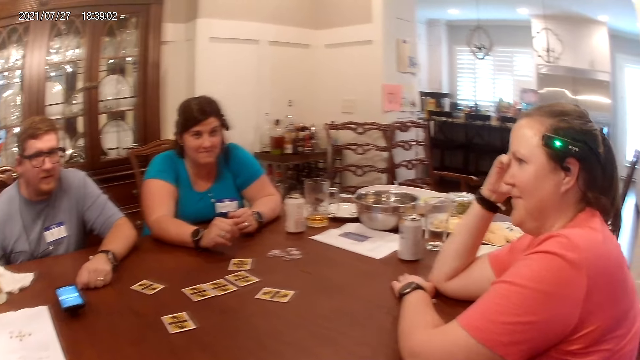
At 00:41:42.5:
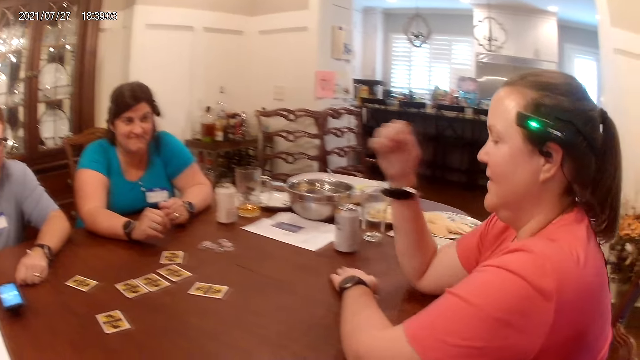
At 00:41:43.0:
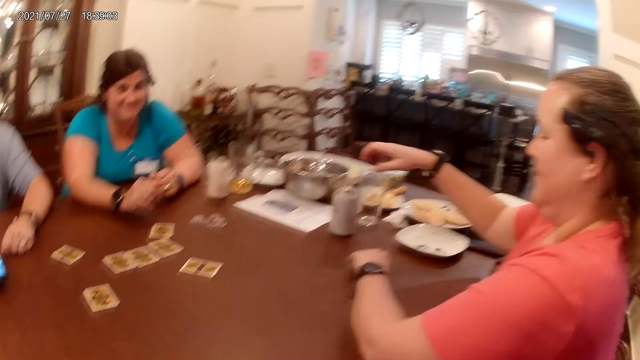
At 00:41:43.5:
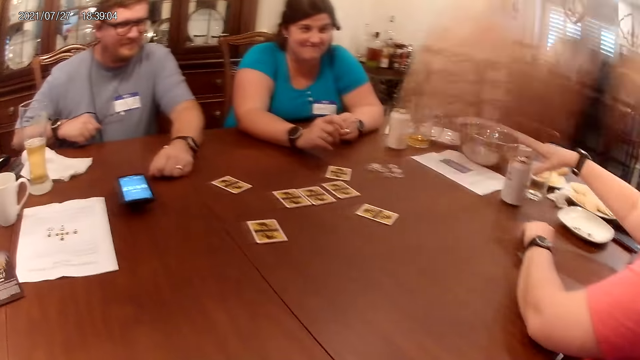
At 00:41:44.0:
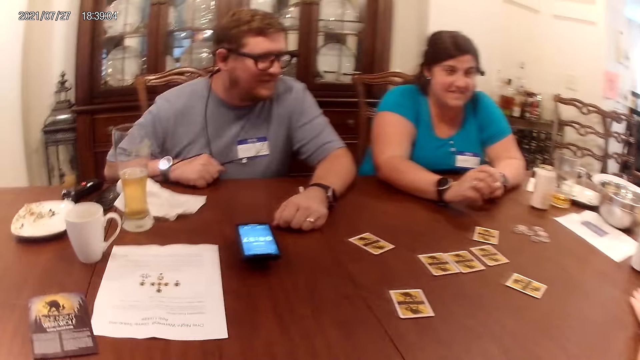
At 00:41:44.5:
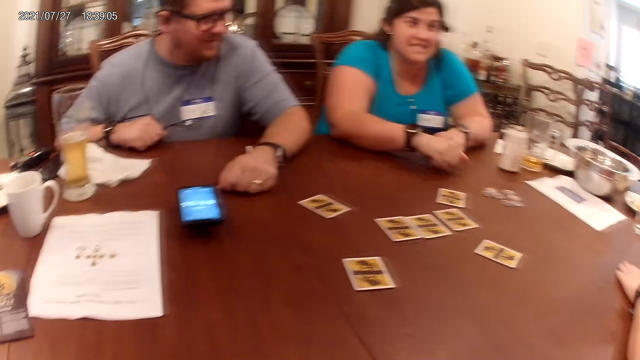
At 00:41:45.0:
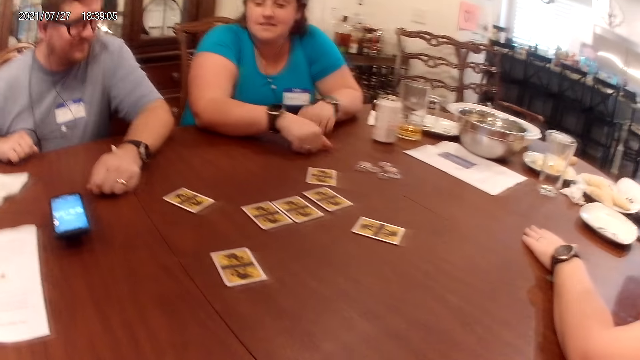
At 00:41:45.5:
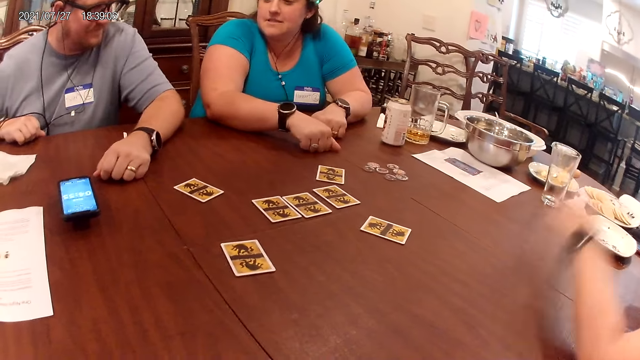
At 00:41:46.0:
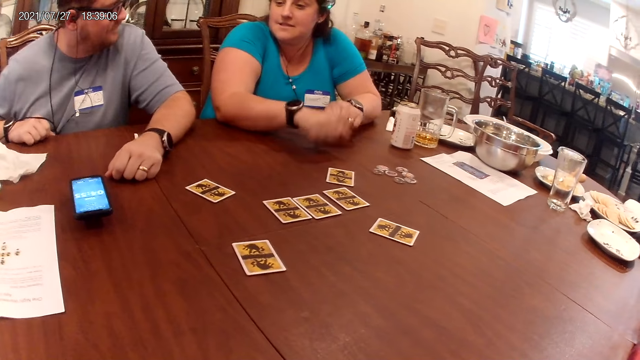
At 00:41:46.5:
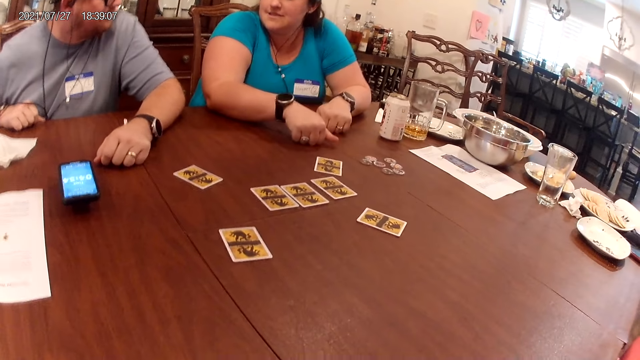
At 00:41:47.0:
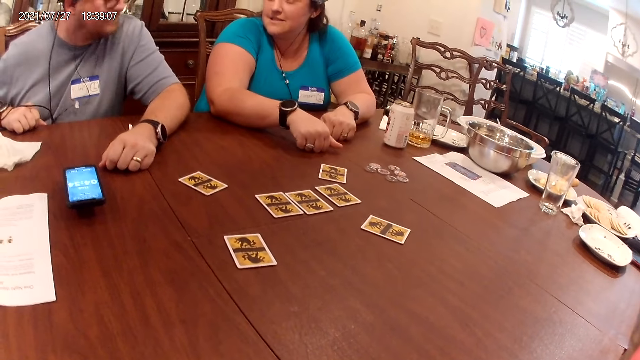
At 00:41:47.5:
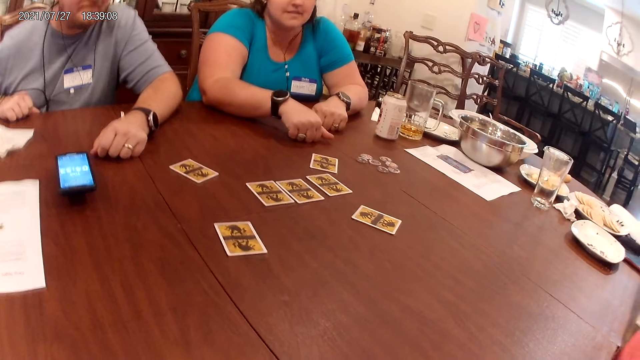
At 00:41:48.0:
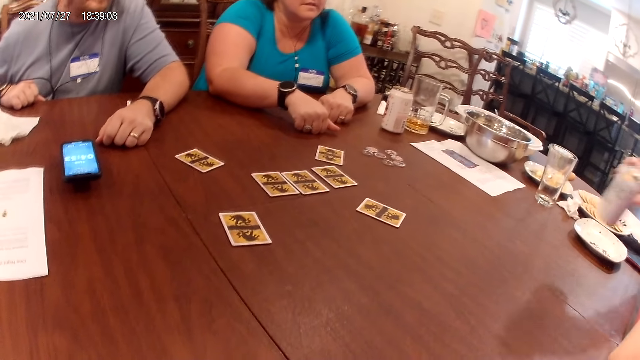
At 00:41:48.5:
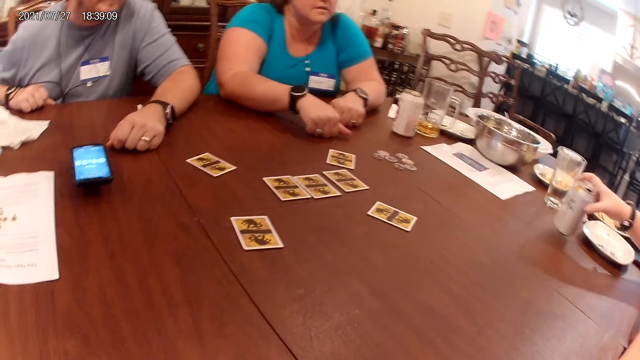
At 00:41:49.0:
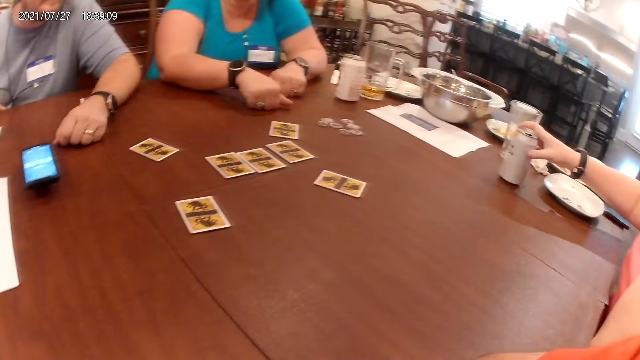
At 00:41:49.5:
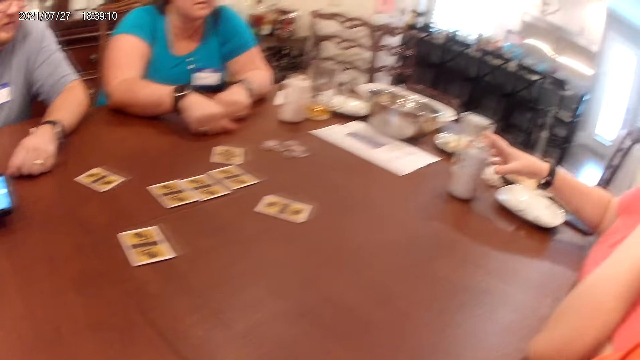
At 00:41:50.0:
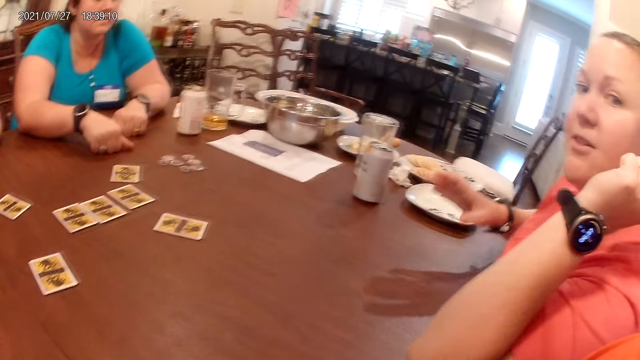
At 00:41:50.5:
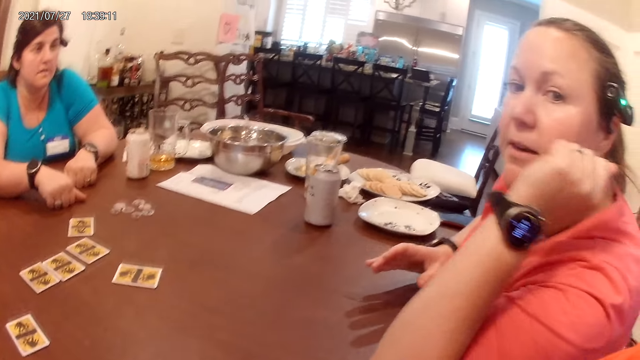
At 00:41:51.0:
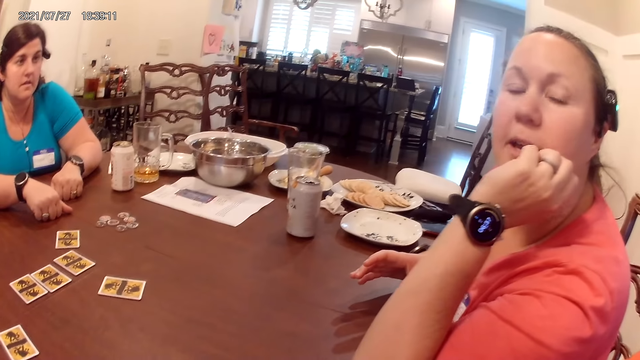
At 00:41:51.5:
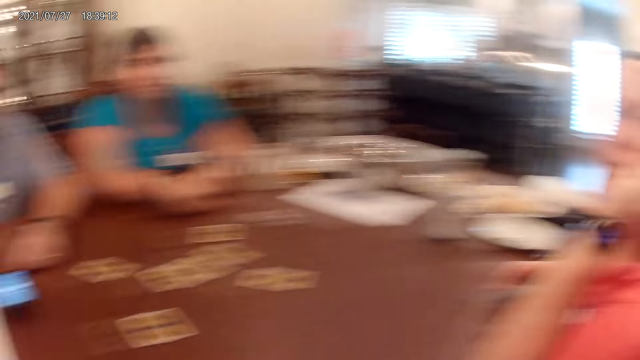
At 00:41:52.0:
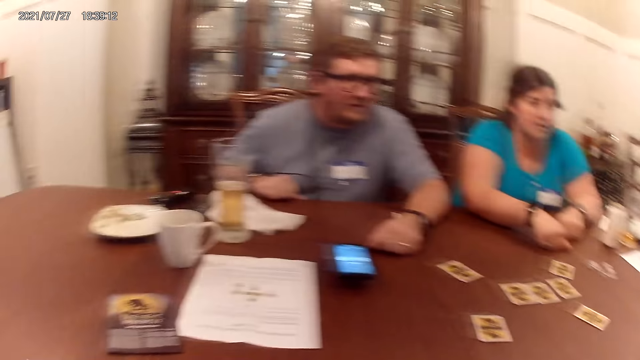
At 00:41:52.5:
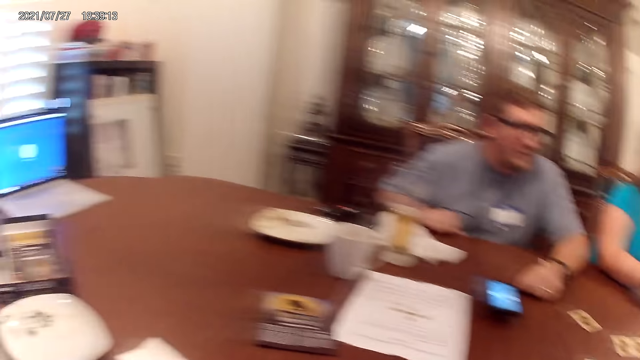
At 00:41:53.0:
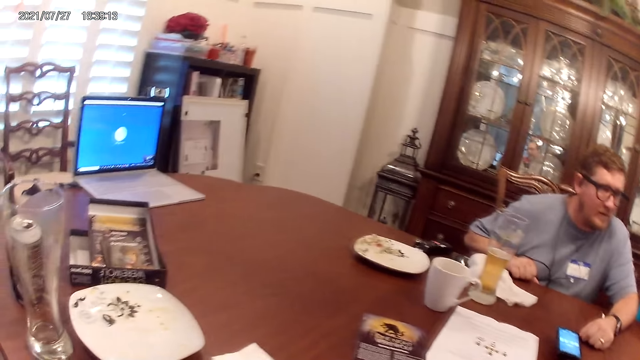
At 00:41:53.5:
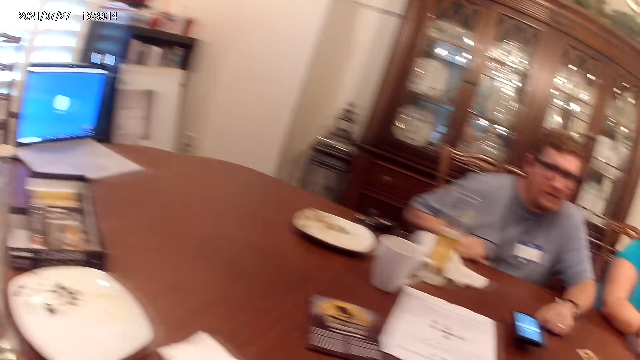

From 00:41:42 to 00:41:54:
A woman picks up a can on the table with her right hand. The woman touches the glass. Another woman knocks on the table with her right hand. The other woman knocks on the table with her left hand. The camera wearer looks around. The first woman drops the can on the table. The camera wearer interacts with the first woman.

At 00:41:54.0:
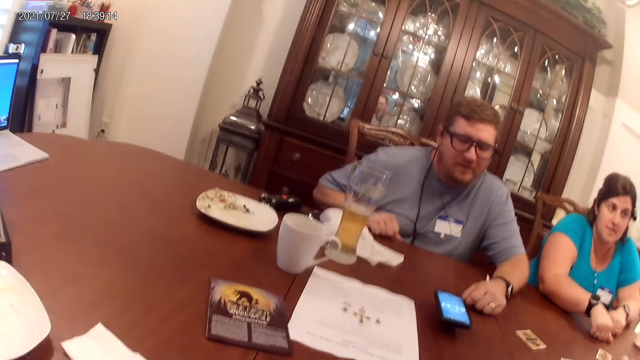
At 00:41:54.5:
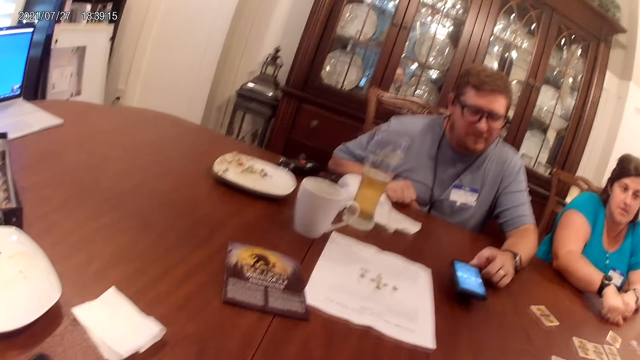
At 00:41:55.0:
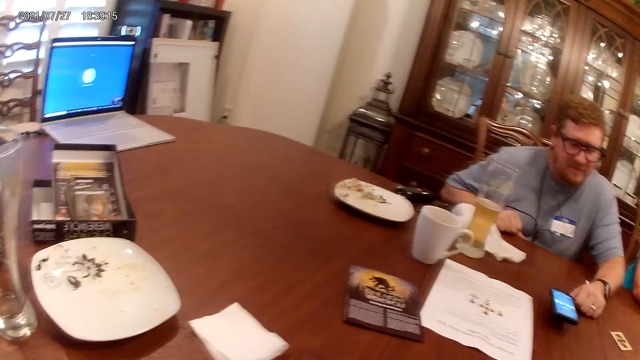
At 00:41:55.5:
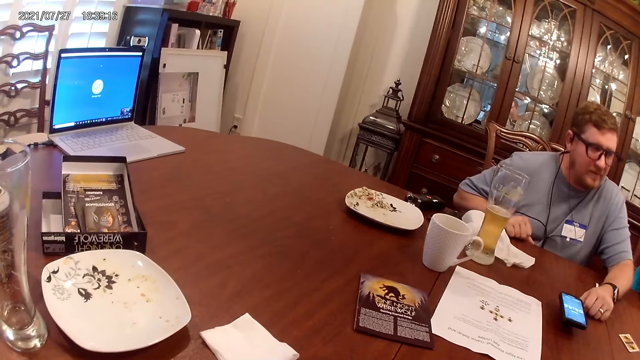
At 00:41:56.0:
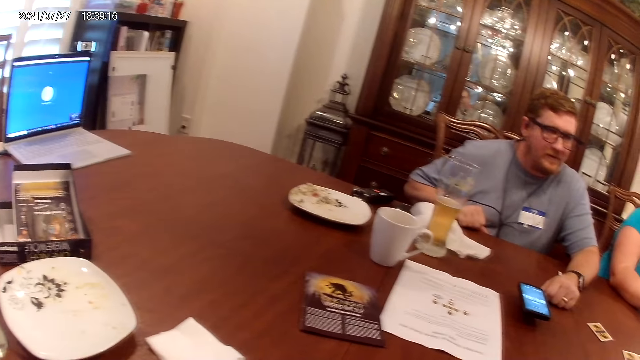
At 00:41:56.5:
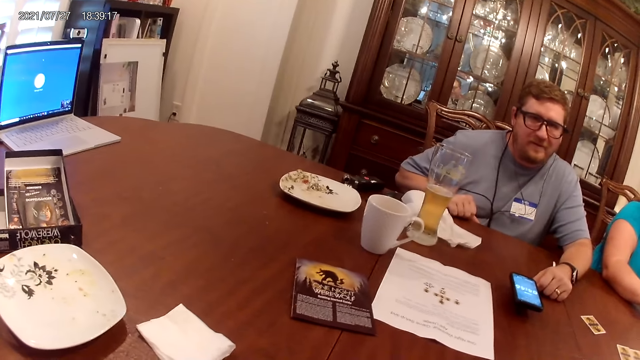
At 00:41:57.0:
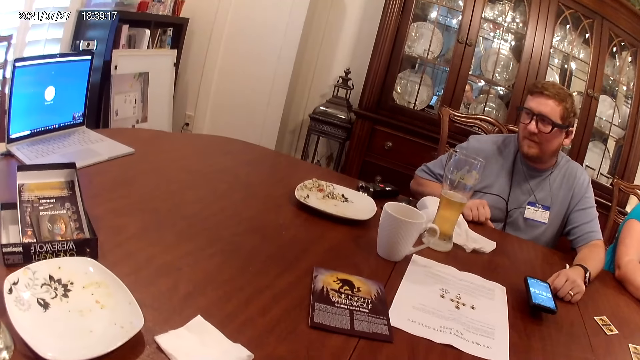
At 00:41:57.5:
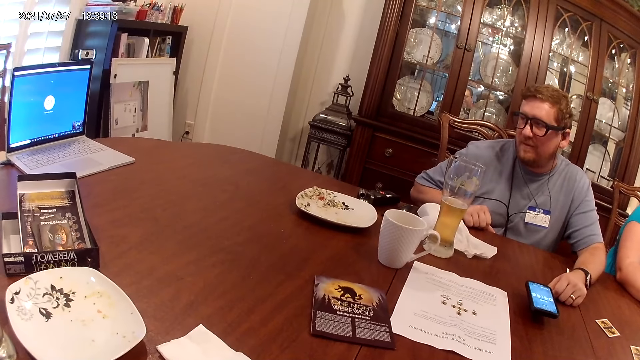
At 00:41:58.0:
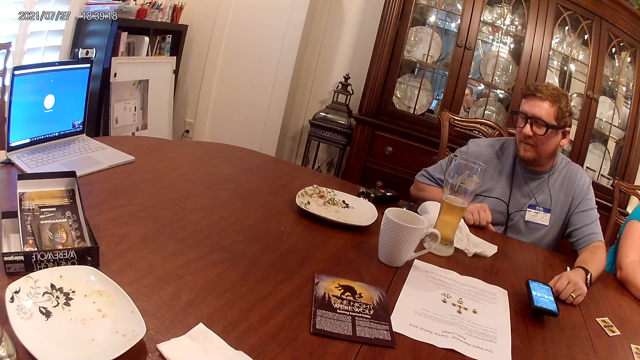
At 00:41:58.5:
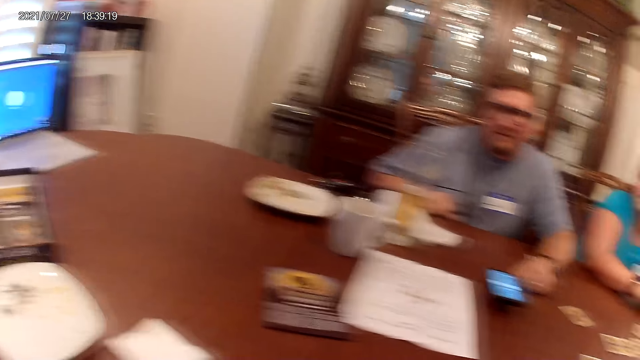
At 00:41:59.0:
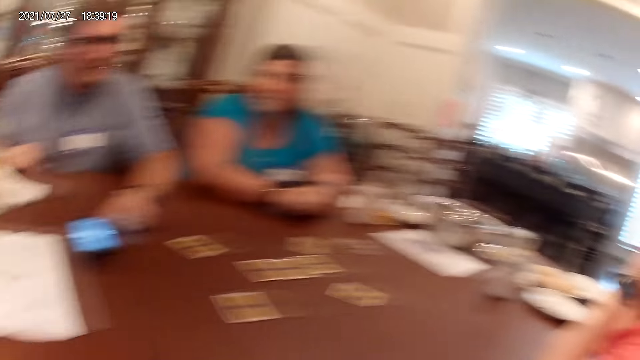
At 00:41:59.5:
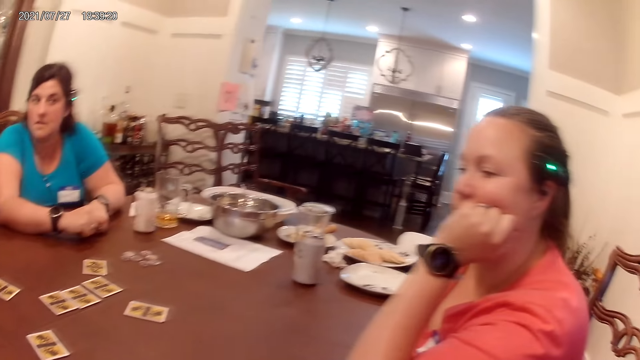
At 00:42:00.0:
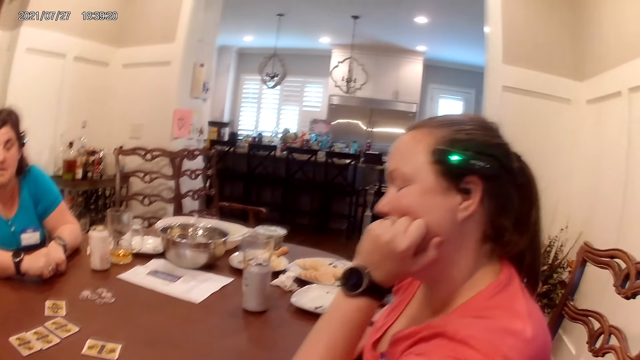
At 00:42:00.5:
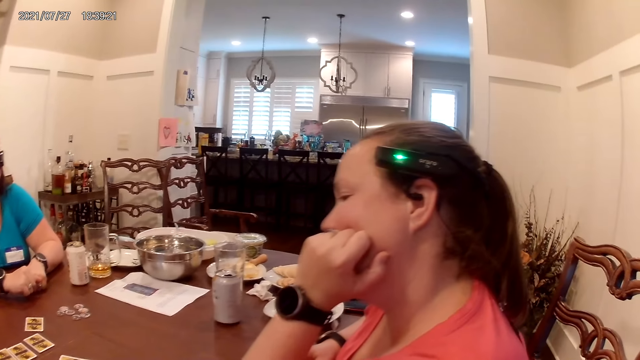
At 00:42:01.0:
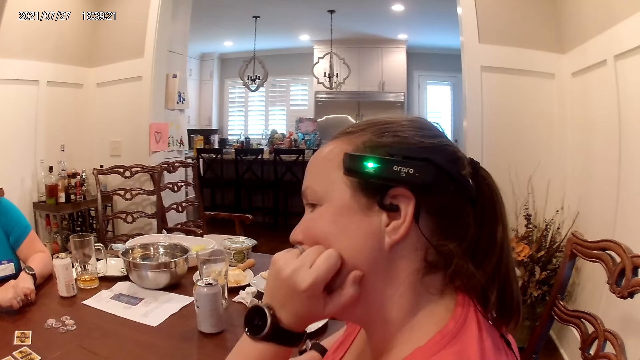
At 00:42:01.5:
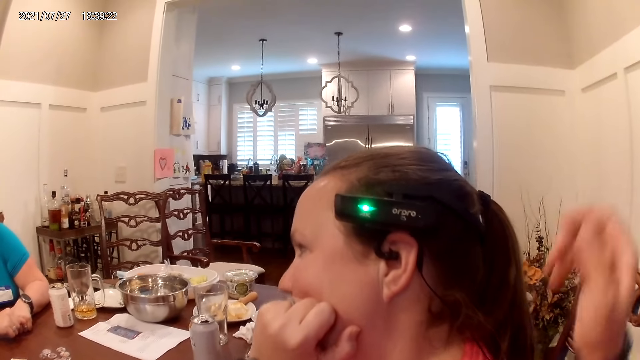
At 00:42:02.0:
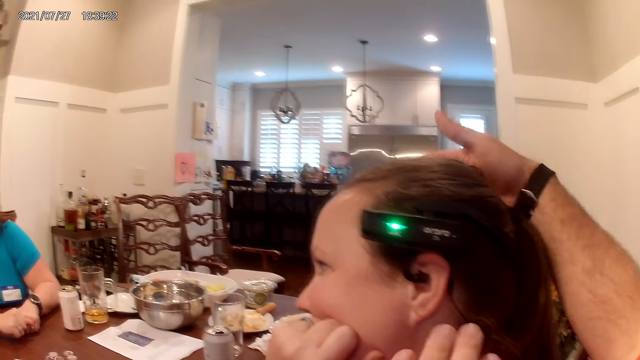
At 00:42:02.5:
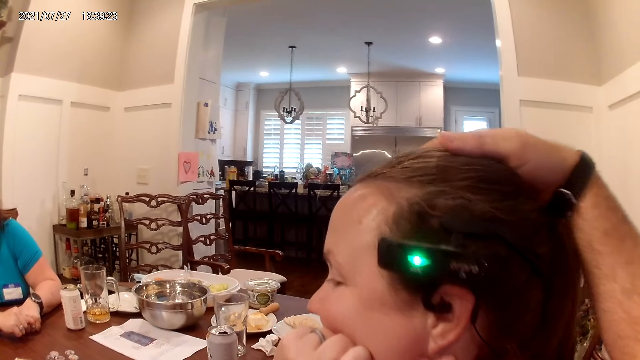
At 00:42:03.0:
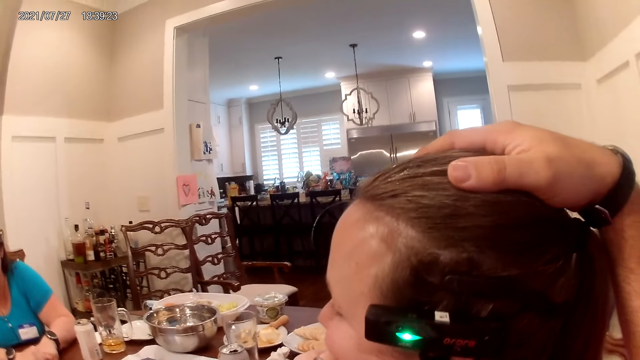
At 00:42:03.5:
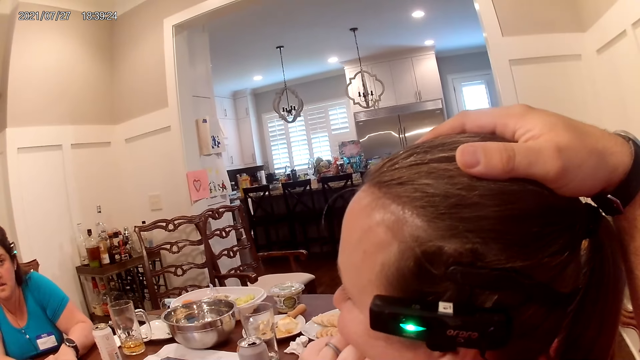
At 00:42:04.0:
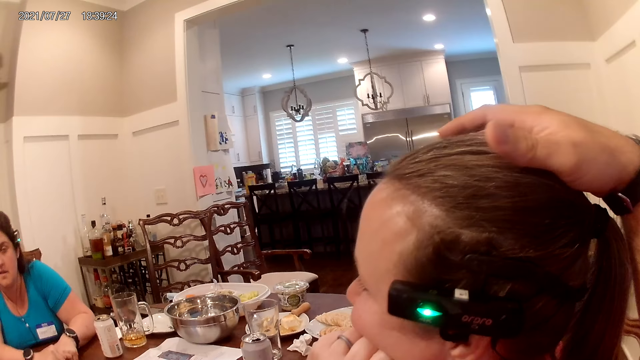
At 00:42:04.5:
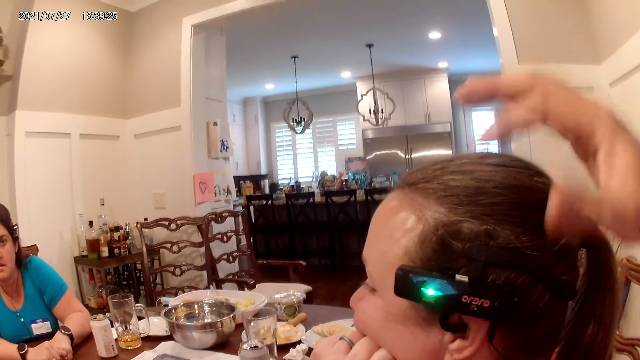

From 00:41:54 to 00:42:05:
The camera wearer touches the head of the woman with his right hand.
